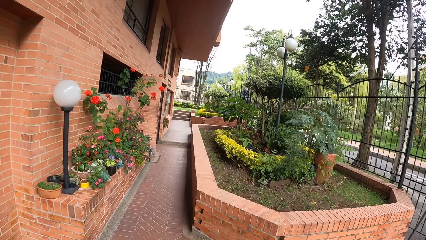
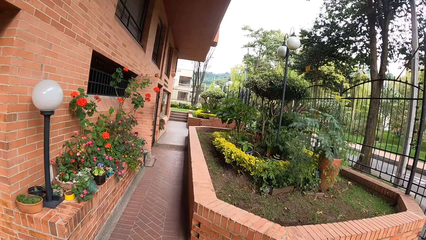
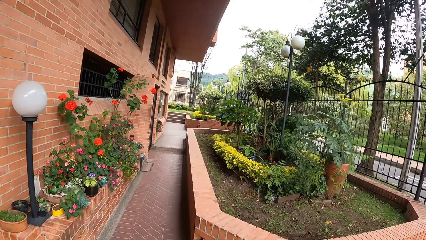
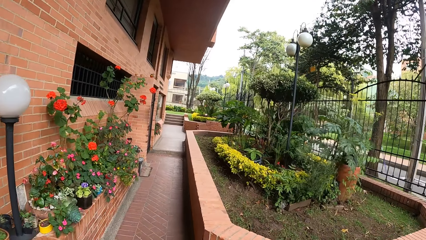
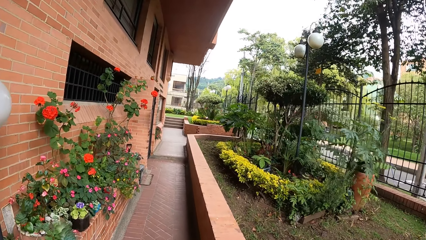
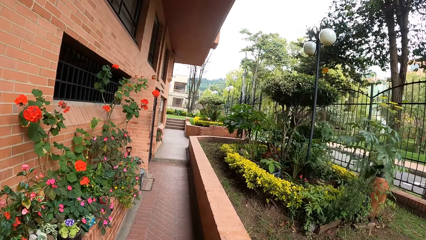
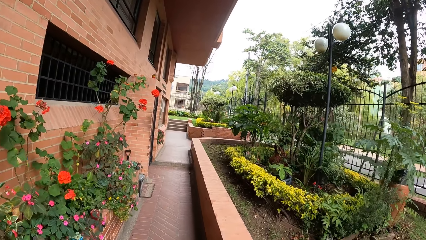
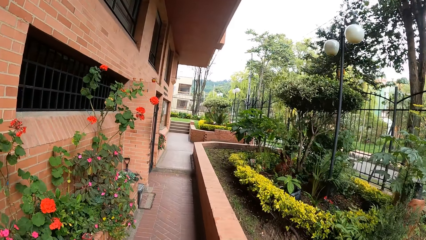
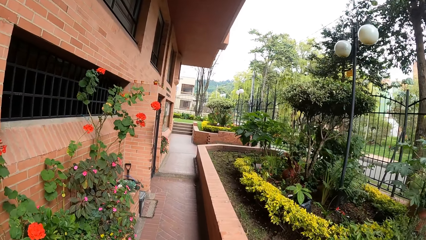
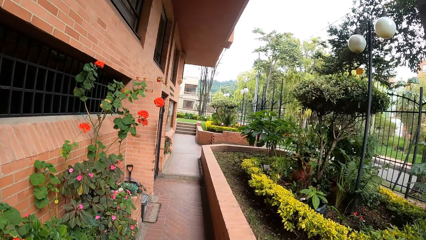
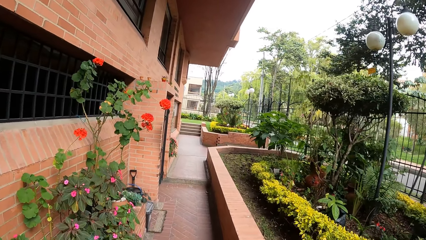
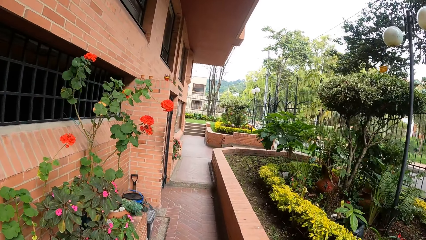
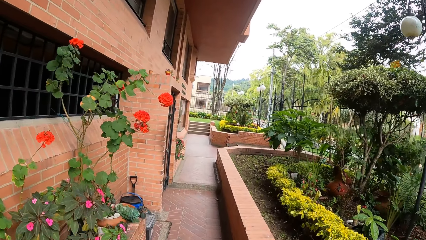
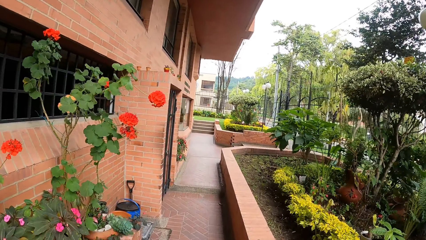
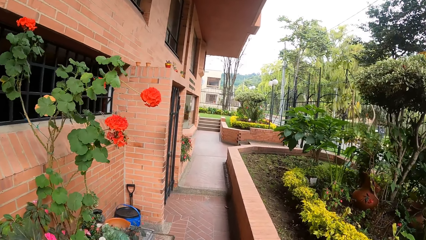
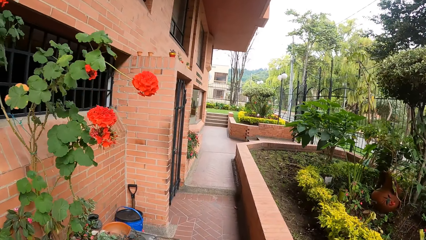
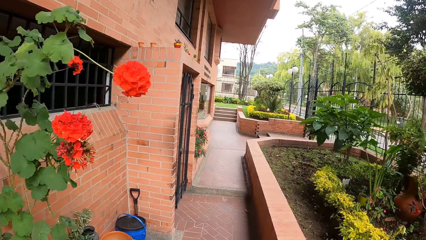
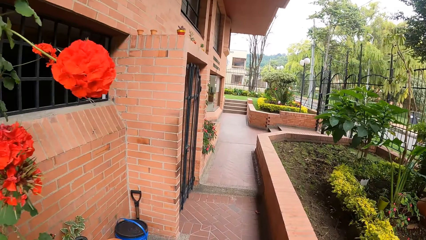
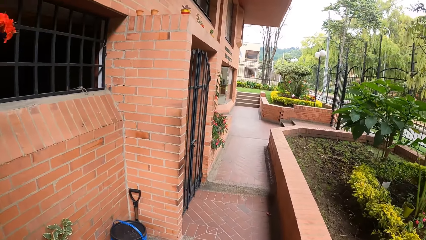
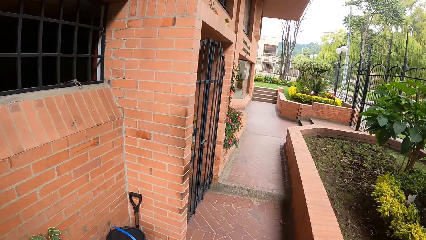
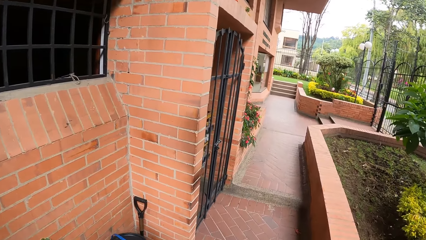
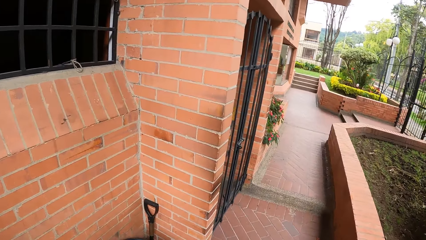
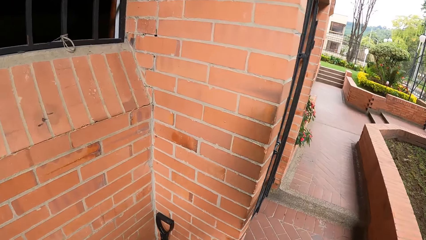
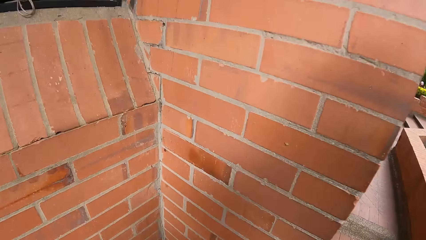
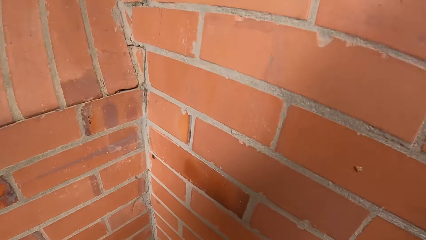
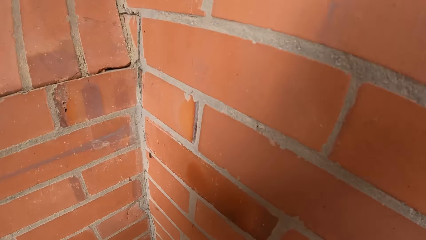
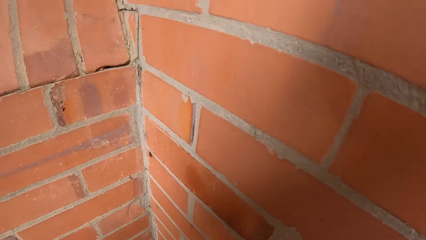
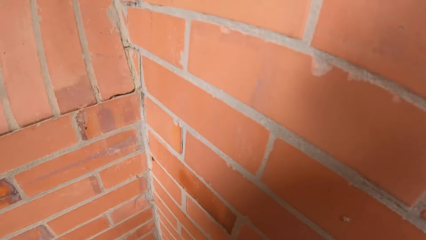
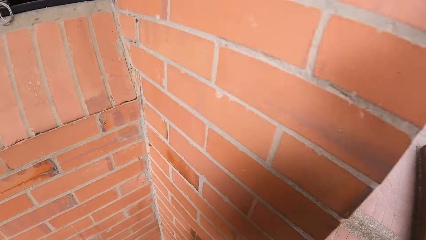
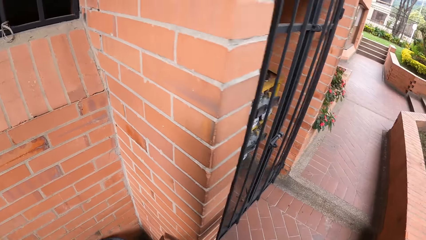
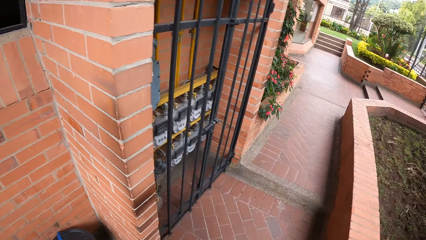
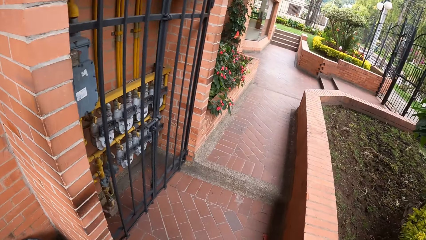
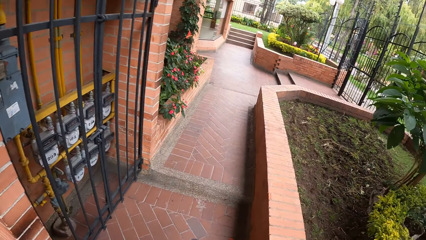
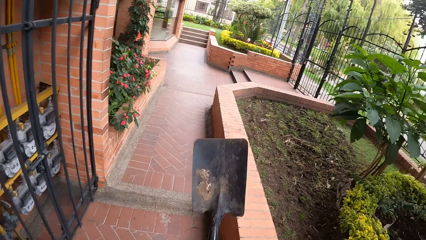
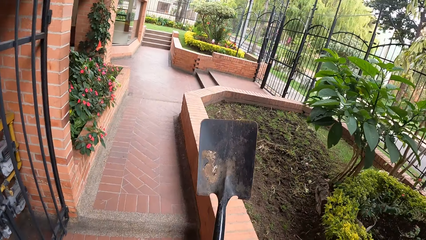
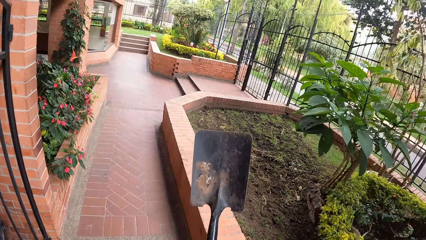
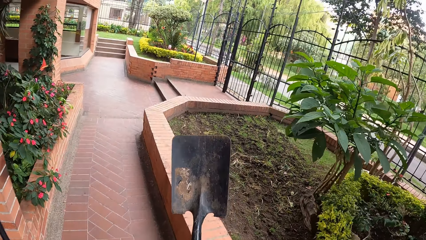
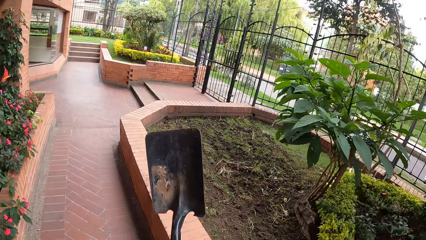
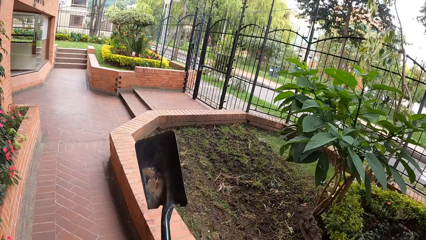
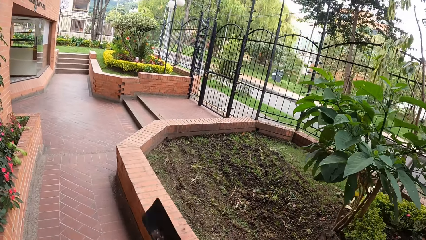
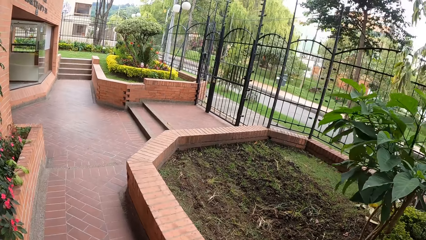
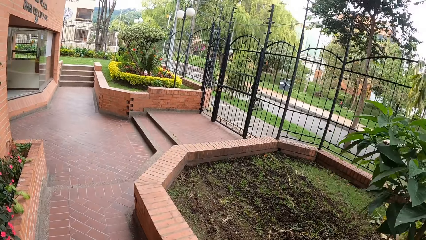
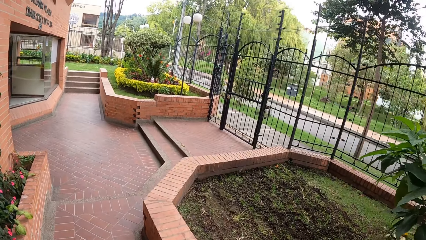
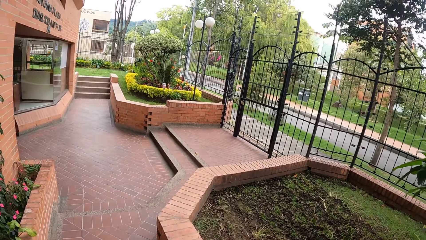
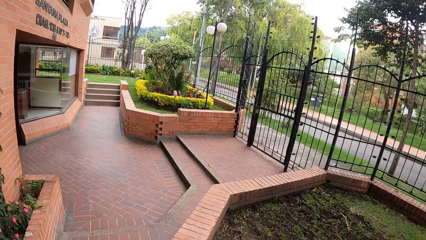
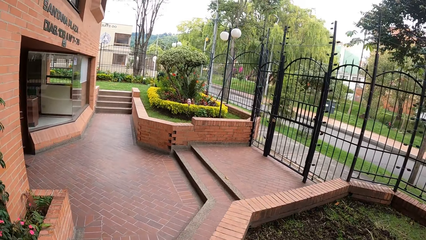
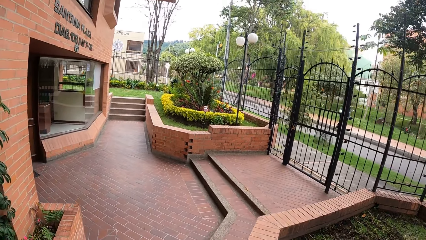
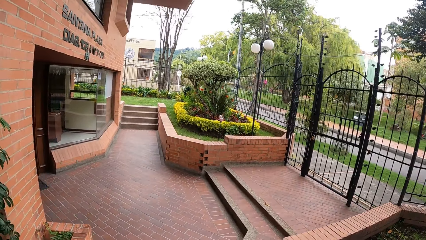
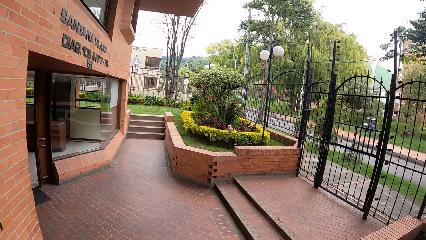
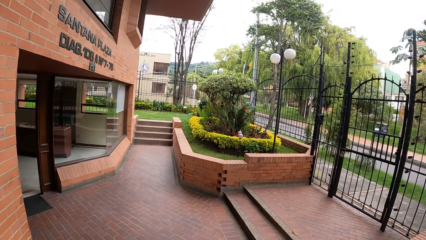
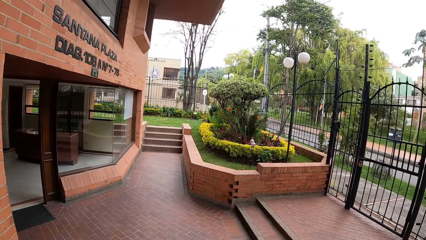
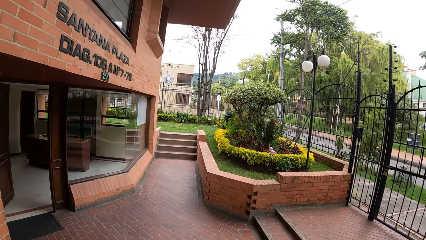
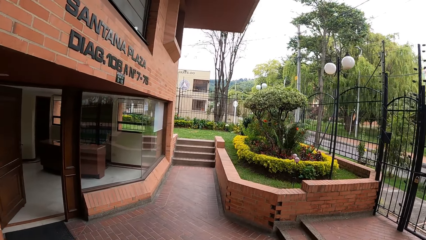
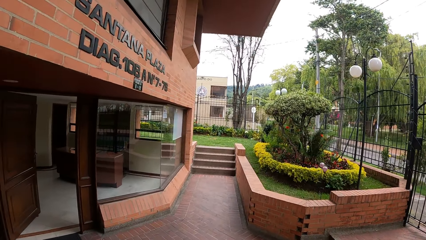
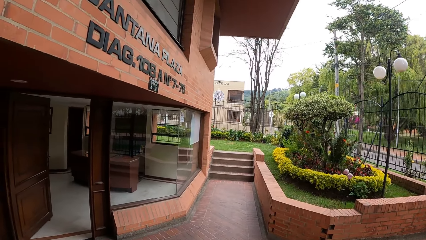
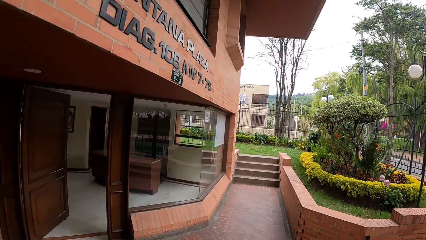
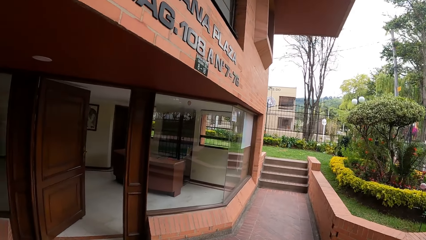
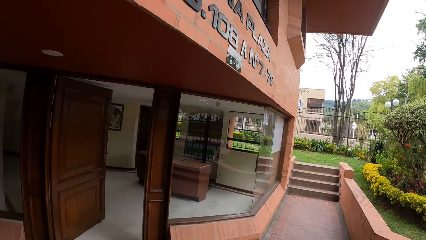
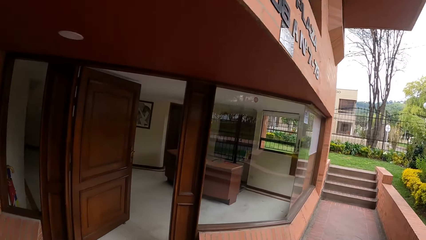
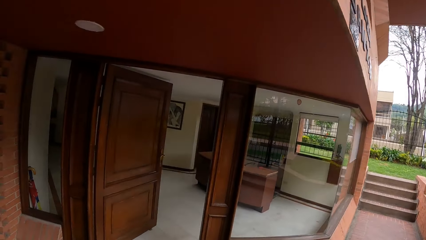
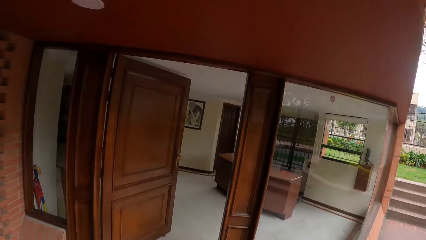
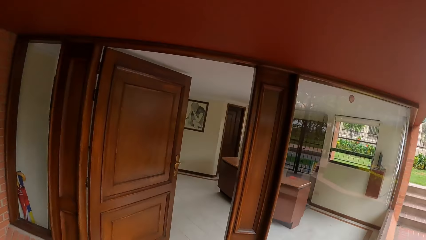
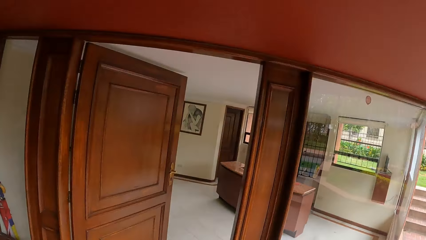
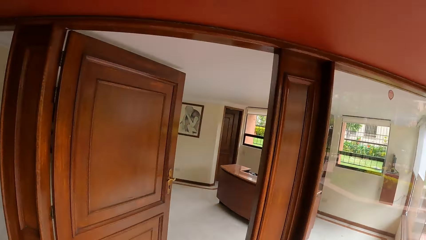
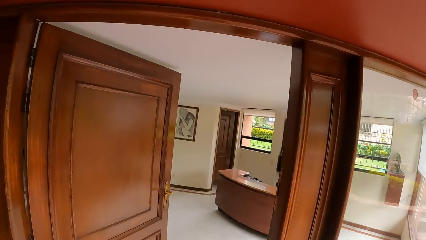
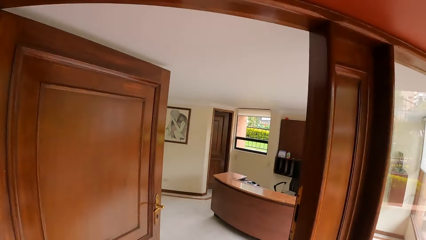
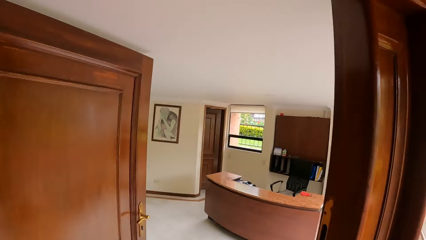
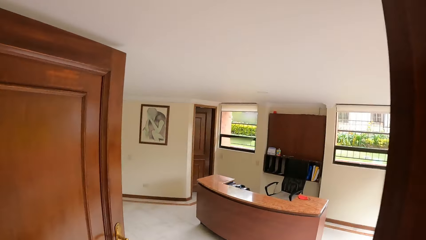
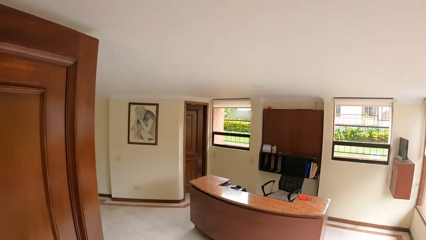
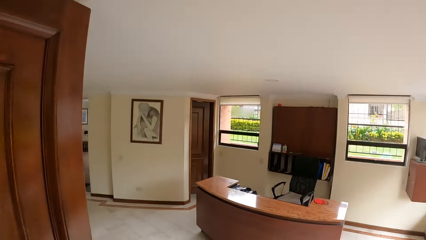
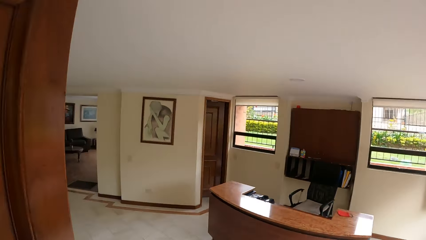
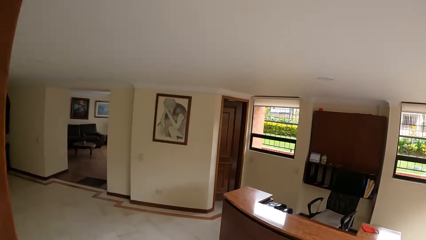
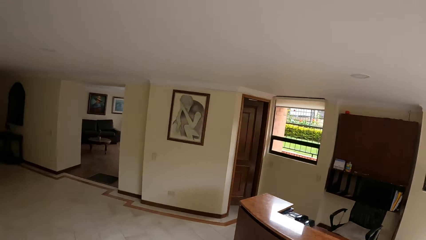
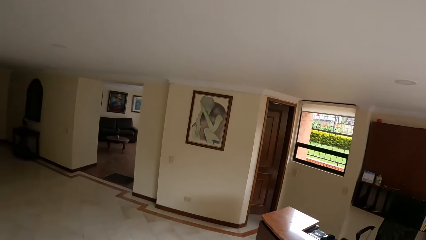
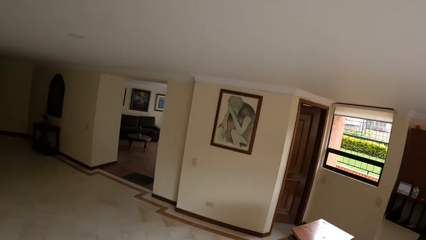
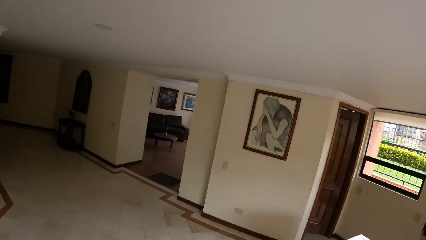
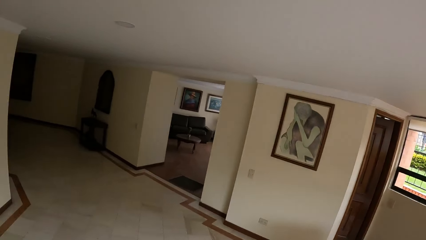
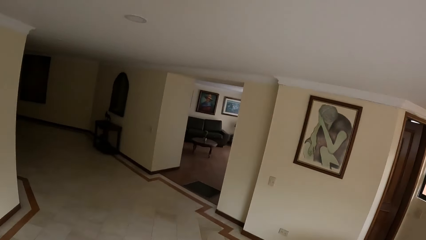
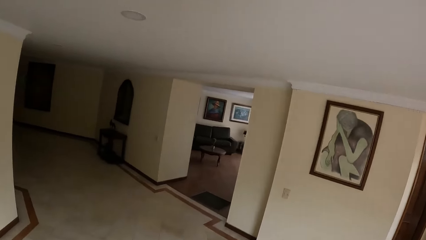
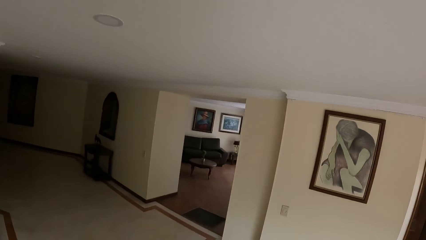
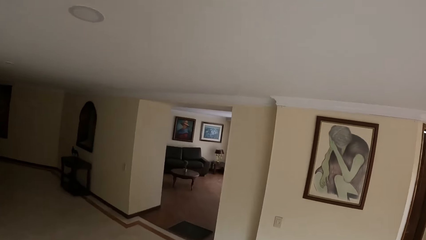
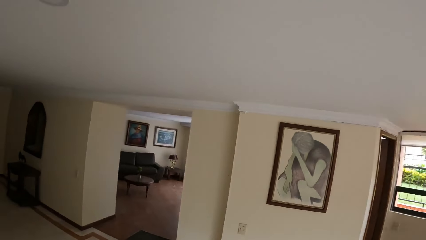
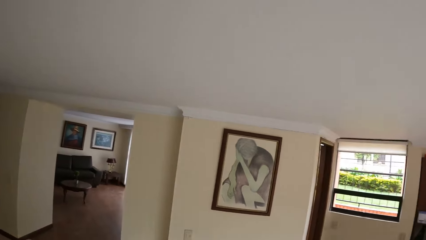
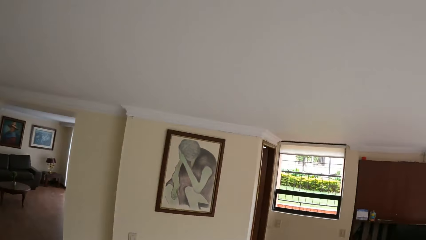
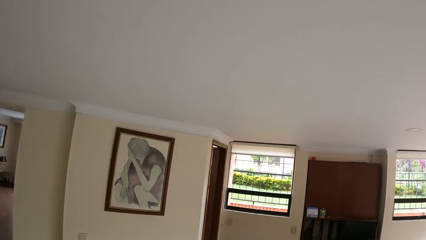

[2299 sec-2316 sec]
The camera wearer holds a spade with his right hand. He walks around with the spade. He walks around.
